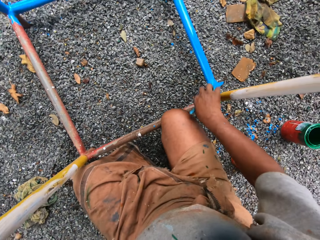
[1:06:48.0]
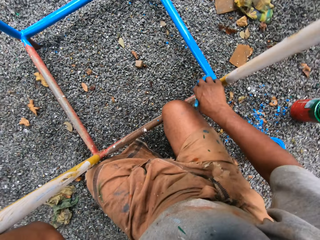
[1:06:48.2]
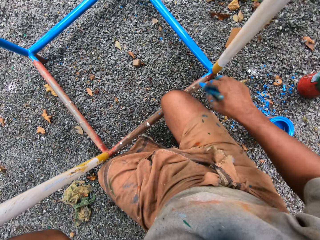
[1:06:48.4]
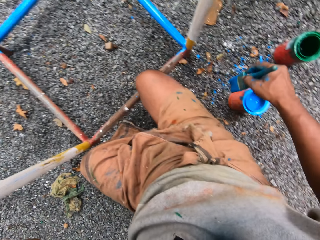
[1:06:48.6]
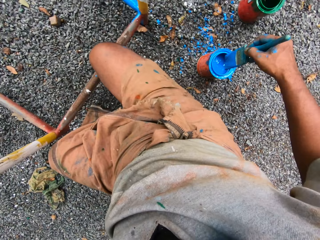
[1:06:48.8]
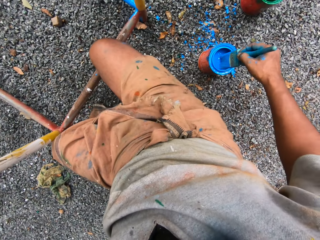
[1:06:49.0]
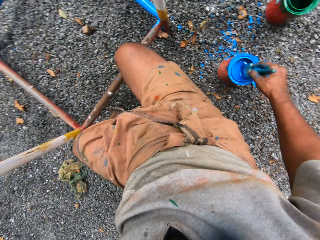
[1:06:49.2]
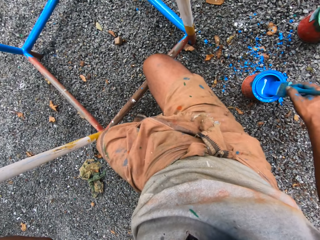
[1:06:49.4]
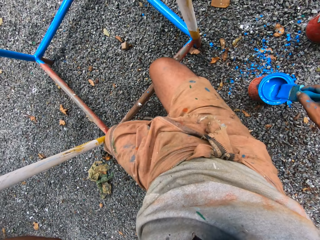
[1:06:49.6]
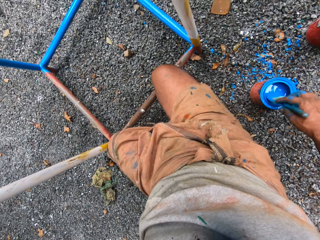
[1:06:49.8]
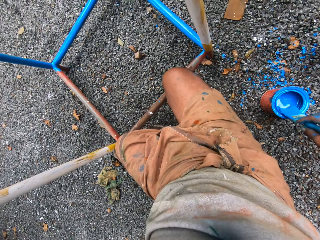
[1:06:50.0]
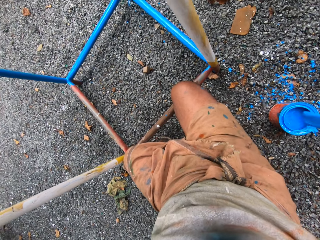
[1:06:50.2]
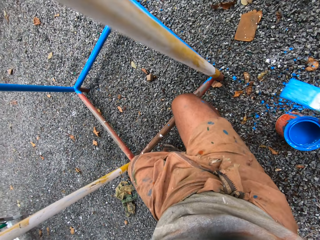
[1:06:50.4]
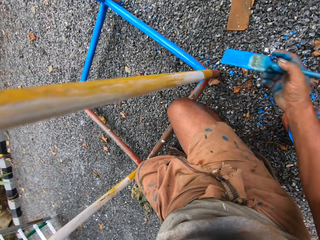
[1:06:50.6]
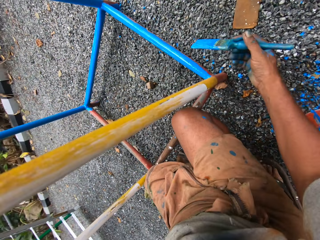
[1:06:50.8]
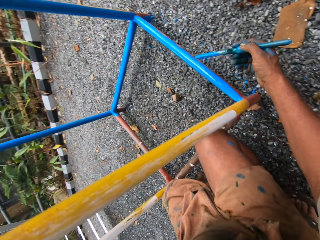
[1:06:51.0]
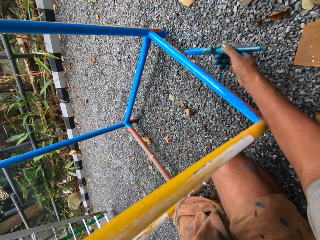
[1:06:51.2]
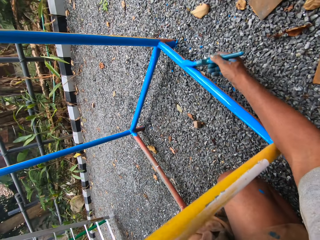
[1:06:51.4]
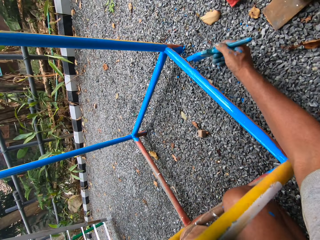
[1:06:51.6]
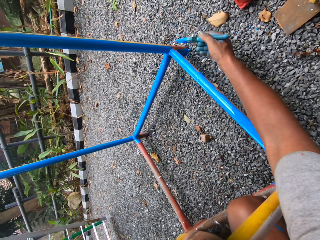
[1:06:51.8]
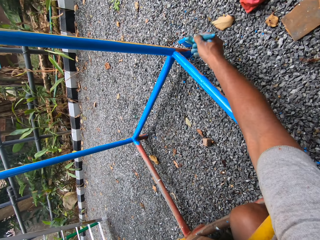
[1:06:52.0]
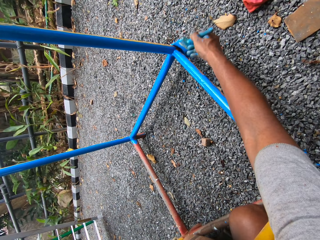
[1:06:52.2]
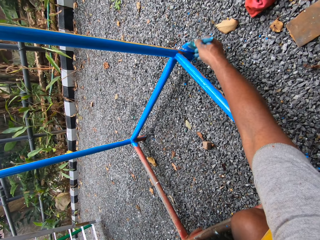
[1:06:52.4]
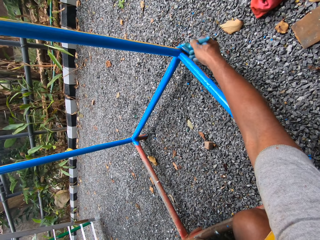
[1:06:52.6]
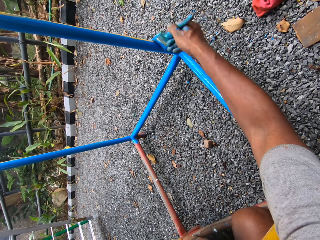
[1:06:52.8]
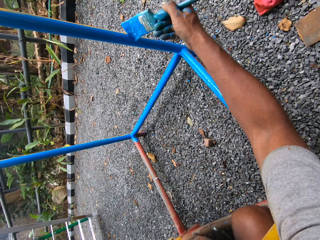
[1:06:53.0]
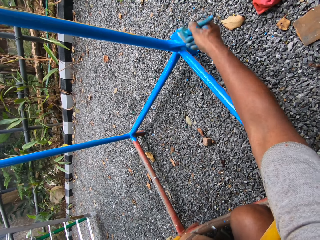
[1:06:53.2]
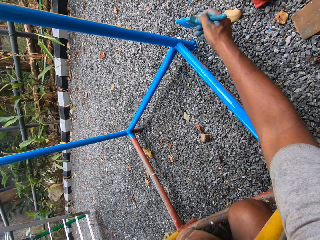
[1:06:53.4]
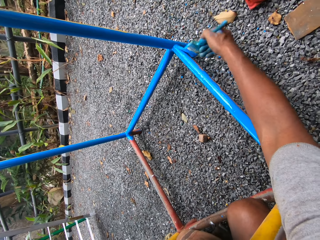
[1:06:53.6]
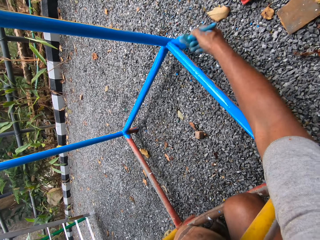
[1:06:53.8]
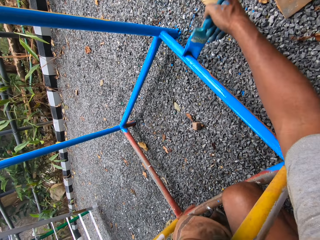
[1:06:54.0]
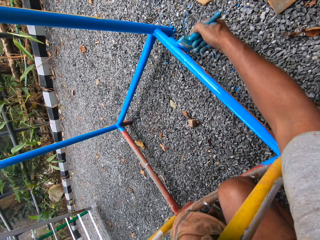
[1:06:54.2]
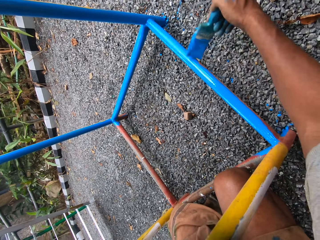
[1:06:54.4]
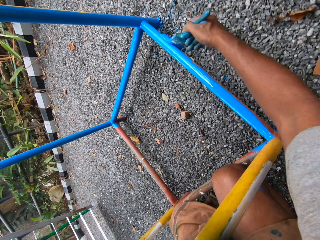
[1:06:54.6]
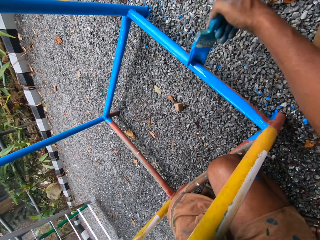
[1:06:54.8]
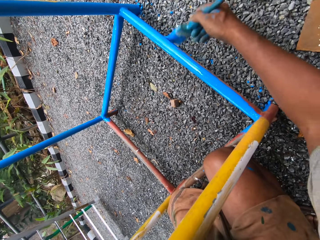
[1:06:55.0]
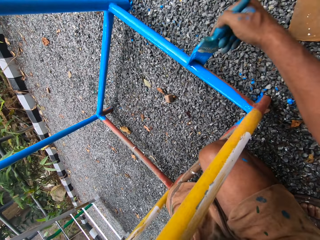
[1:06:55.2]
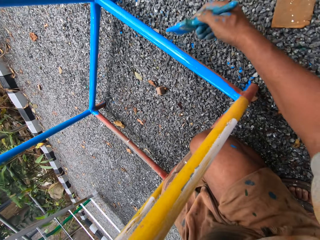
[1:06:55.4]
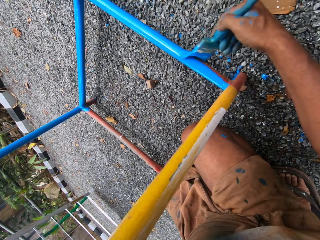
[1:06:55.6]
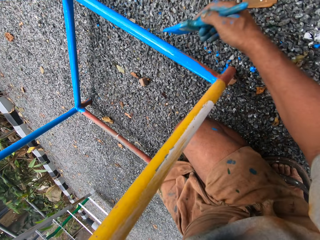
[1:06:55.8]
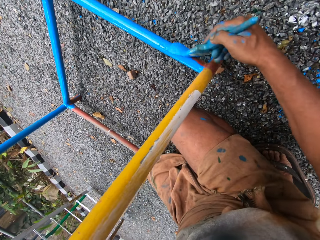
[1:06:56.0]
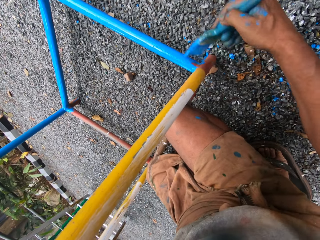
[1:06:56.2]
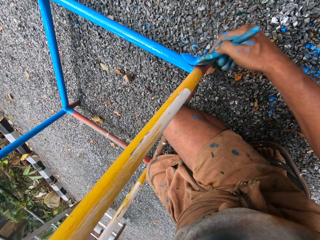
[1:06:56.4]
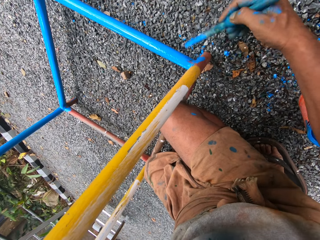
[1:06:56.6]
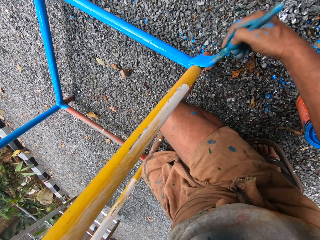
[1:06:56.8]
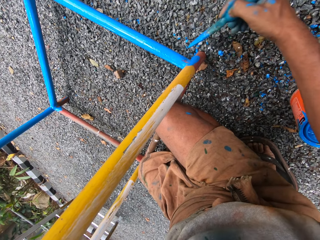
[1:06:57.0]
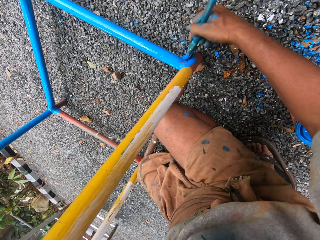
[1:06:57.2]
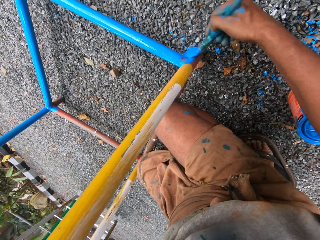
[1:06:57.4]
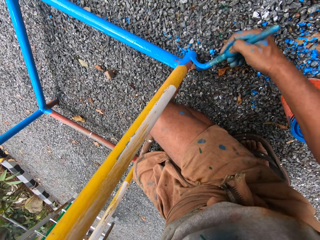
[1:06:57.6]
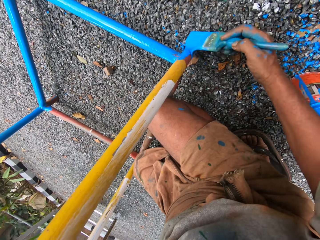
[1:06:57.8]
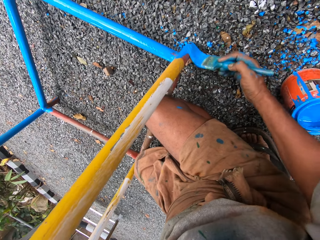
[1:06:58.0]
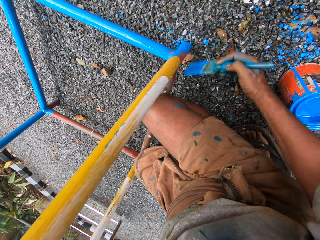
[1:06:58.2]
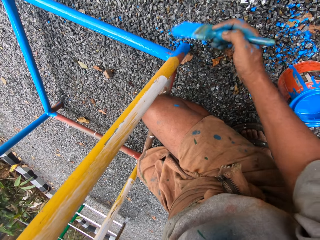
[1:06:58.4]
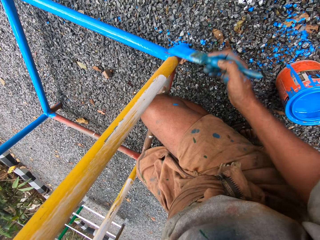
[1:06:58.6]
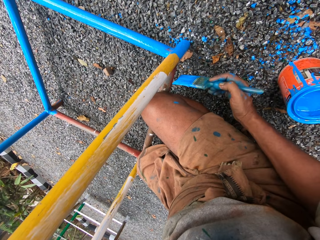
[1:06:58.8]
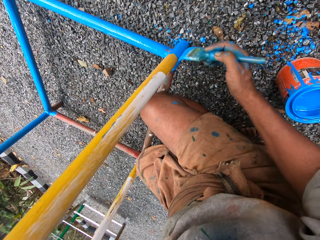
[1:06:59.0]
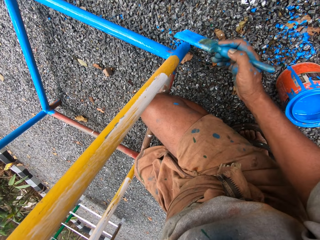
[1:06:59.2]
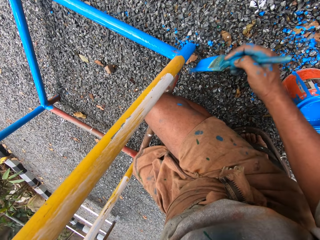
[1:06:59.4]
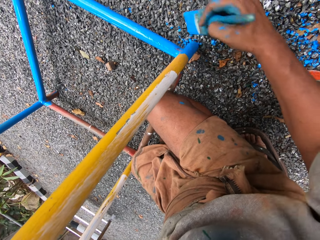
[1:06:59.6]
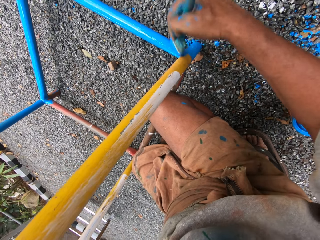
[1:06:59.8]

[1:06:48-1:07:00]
The camera wearer dips the paint brush into the paint tin. They paint the metal stand with the paint brush.

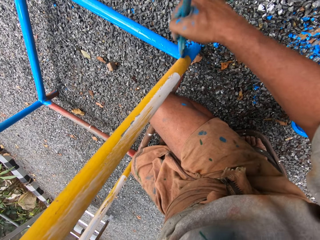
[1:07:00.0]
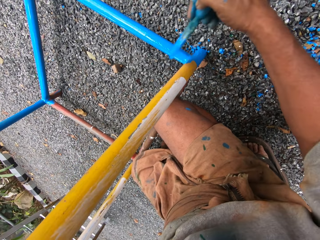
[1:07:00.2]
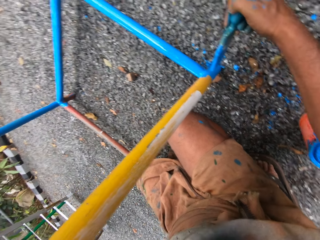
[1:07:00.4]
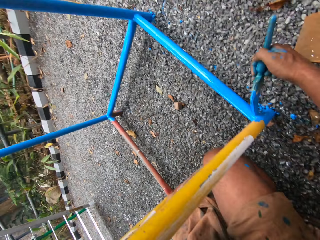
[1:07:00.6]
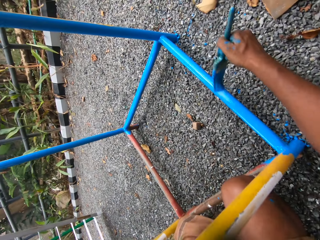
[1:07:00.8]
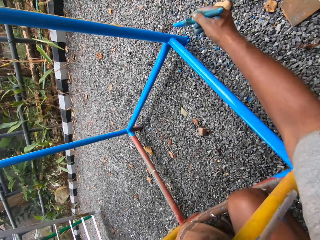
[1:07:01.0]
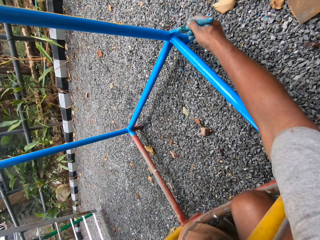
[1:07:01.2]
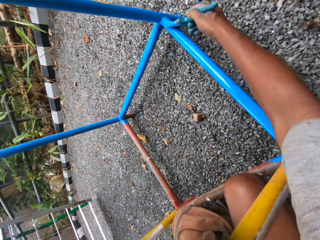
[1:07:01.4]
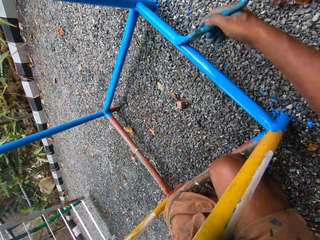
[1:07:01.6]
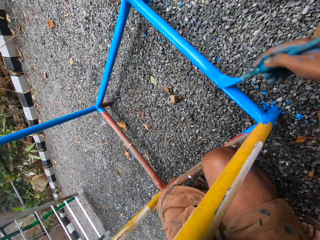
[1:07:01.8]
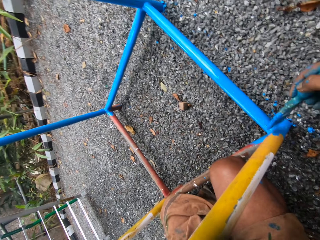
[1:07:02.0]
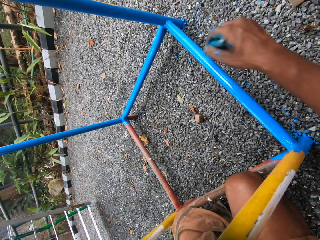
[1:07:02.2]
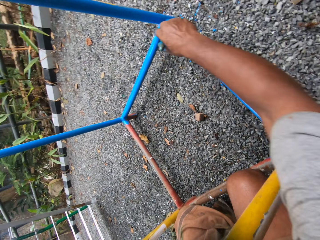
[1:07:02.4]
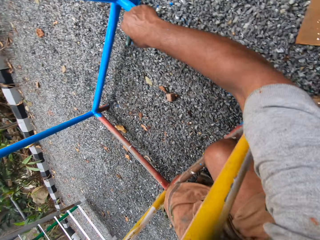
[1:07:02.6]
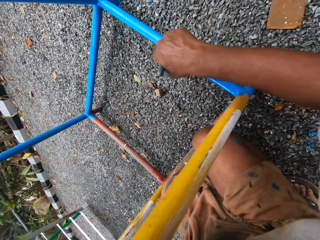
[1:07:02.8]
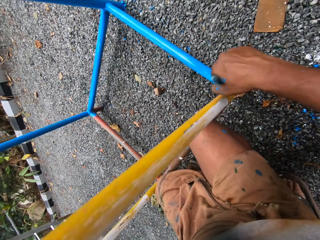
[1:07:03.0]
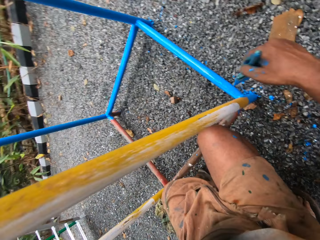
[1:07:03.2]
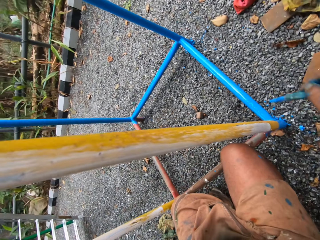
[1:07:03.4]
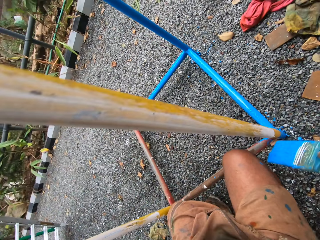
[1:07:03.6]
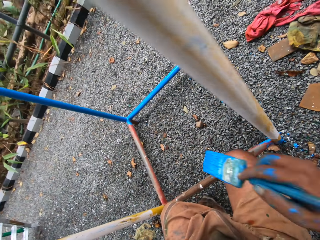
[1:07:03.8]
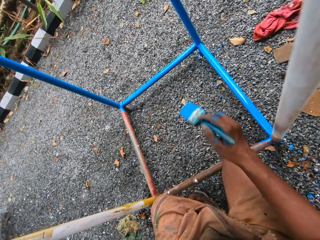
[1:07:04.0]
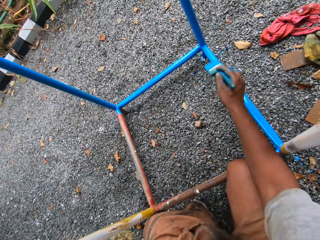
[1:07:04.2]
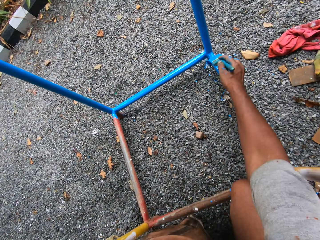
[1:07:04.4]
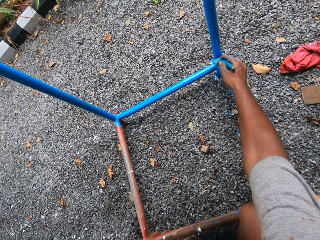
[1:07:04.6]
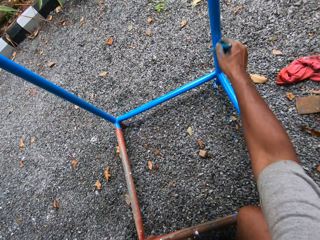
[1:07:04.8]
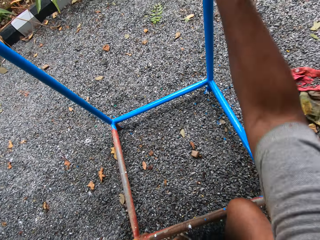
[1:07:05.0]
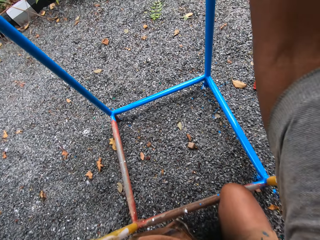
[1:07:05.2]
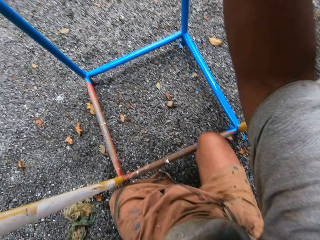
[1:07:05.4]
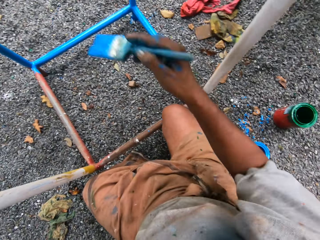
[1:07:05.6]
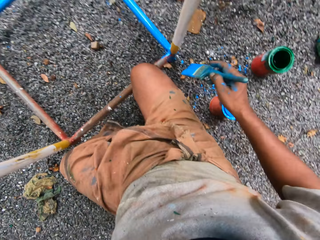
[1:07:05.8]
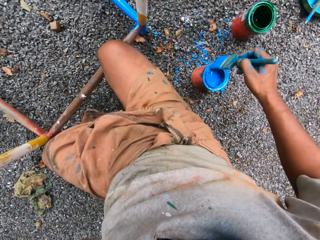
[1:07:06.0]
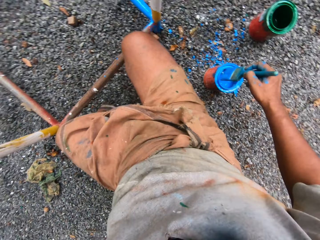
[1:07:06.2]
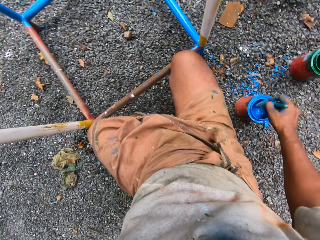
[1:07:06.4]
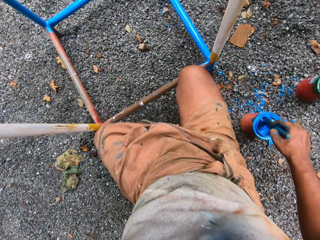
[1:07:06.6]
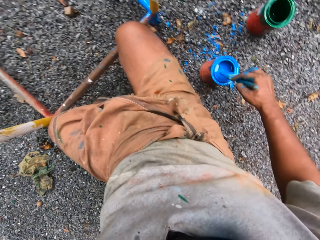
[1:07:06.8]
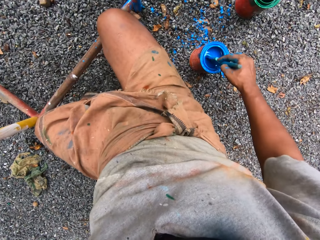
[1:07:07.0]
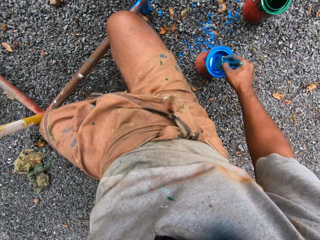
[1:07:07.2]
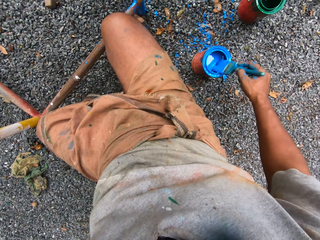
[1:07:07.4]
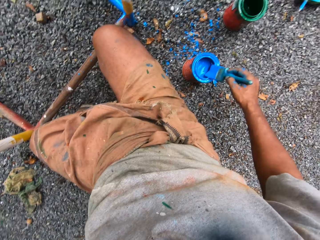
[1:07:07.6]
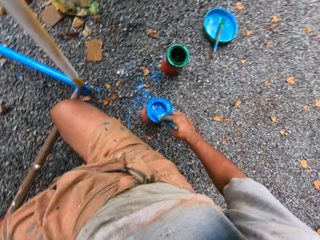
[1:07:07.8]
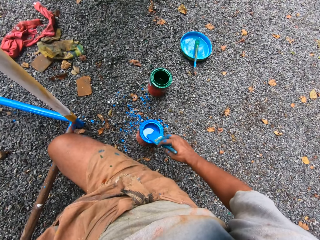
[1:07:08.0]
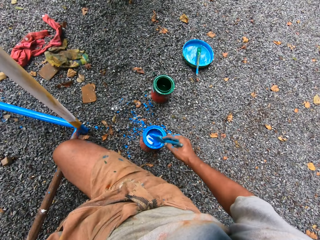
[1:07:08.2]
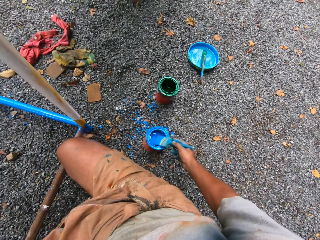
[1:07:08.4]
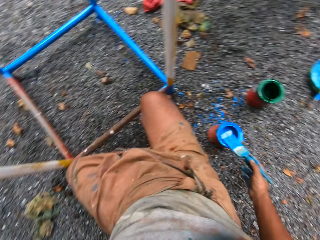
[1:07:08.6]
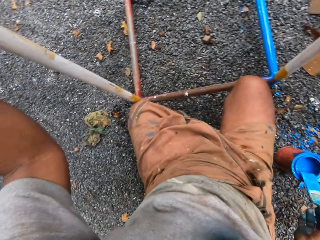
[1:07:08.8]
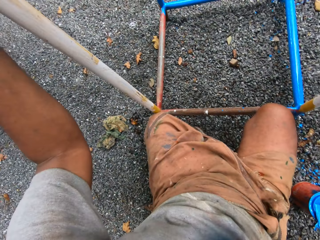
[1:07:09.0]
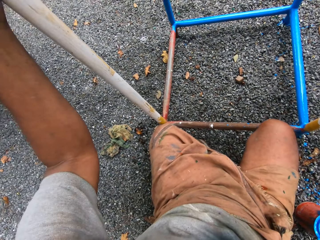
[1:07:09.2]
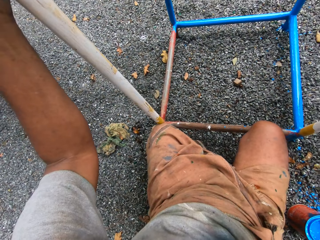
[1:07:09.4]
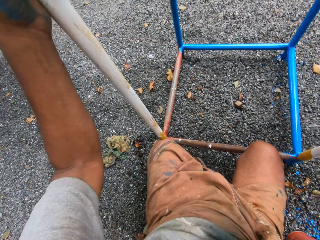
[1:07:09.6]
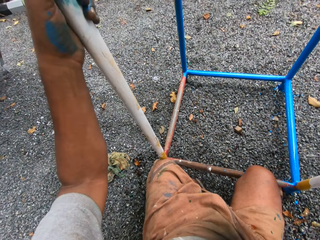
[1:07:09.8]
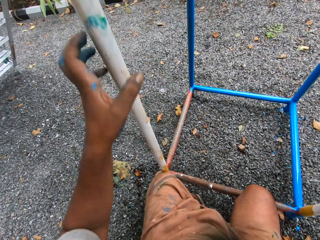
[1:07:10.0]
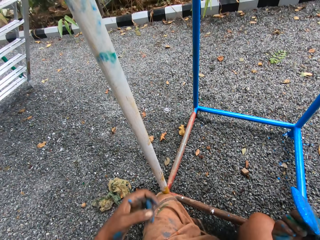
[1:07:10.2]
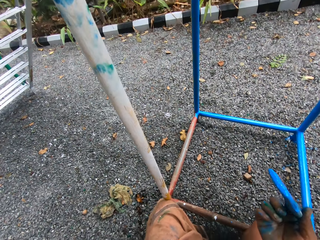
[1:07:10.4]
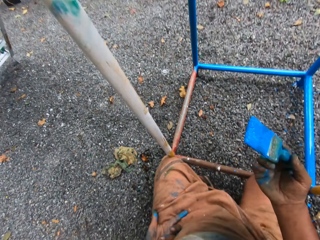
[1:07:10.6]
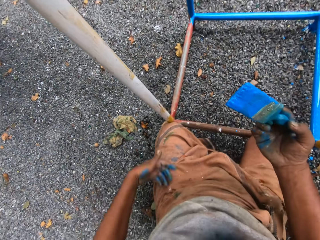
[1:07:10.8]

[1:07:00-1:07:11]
The camera wearer dips the paint brush in the paint can. He rubs the paint brush on the paint can. He moves his left hand from the metal stand.
